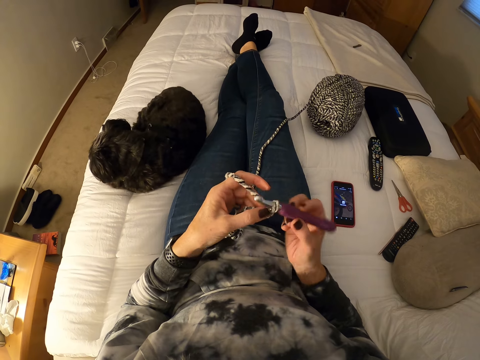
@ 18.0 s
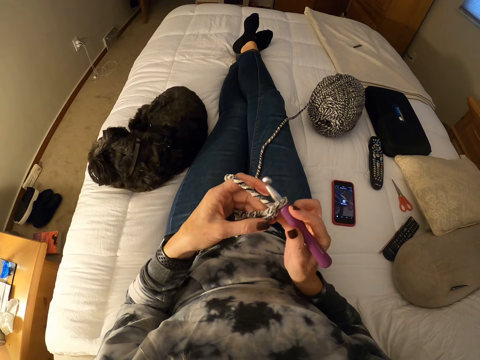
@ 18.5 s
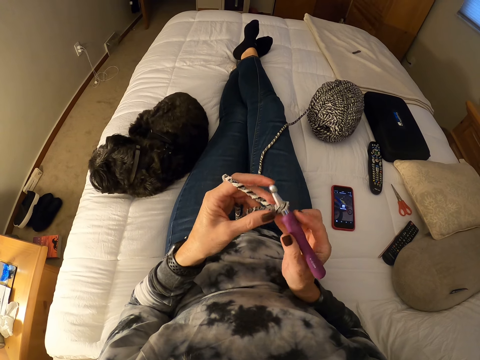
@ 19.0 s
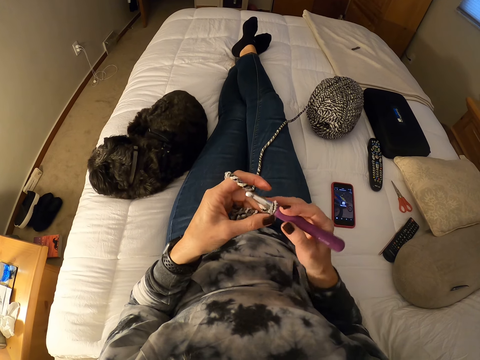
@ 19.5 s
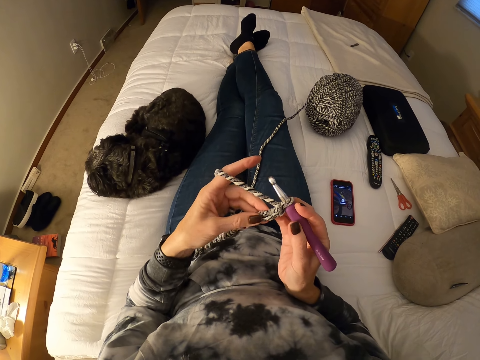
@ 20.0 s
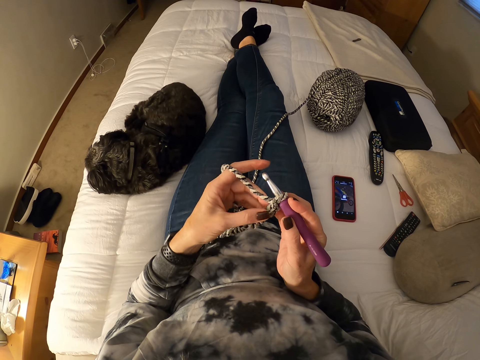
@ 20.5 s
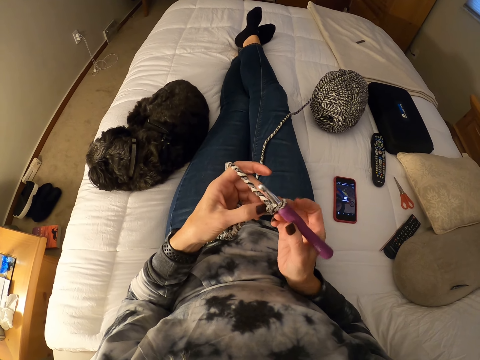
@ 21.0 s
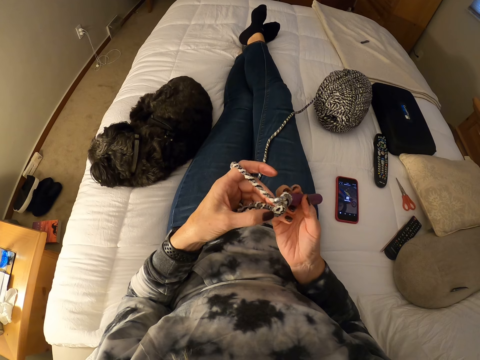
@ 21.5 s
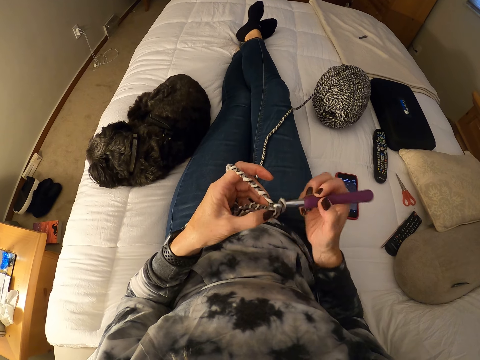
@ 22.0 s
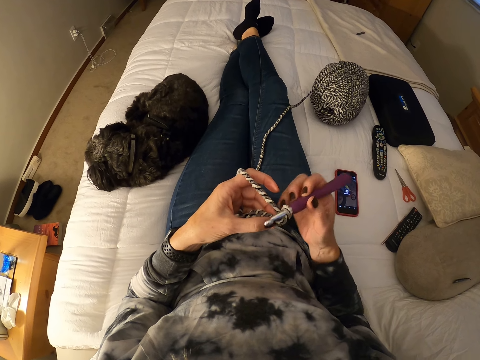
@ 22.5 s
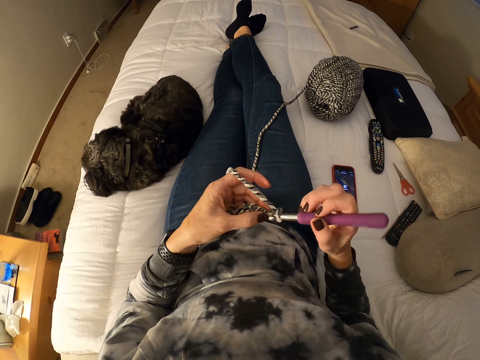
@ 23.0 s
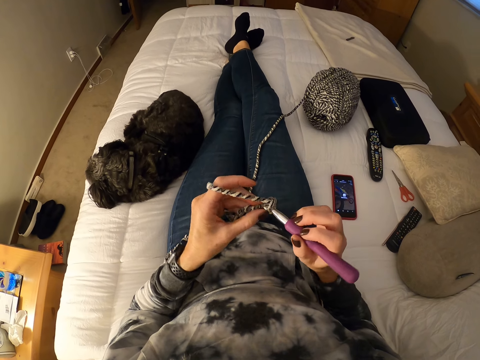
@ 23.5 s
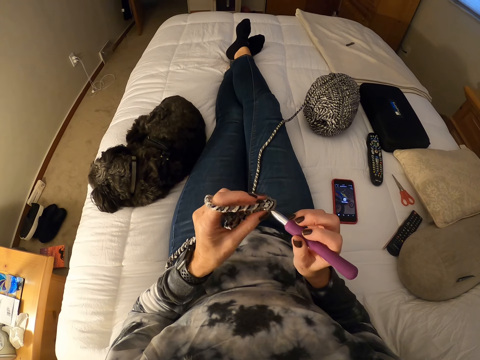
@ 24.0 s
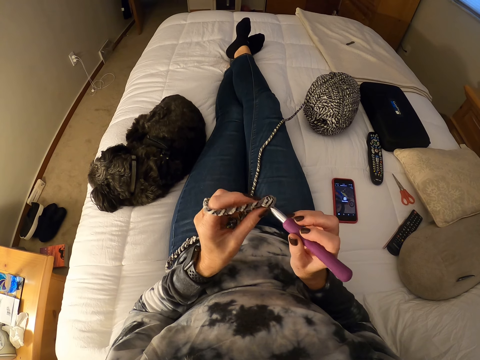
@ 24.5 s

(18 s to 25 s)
The camera wearer touches a fabric.

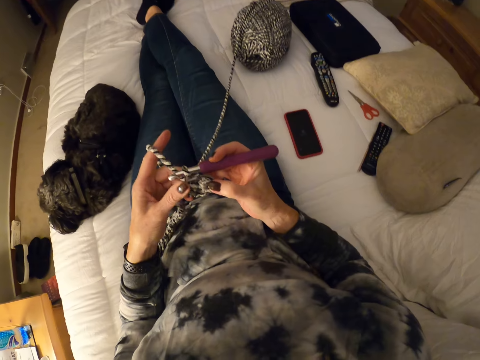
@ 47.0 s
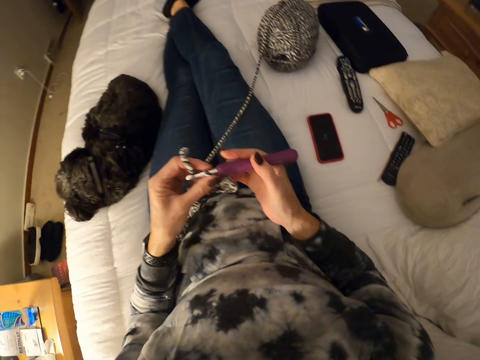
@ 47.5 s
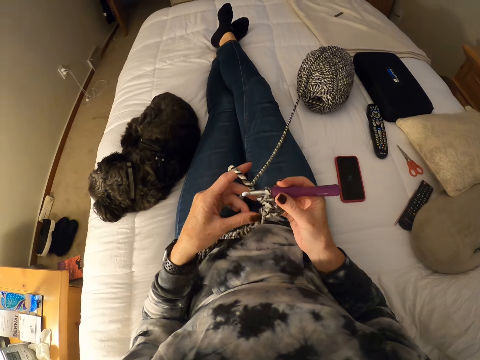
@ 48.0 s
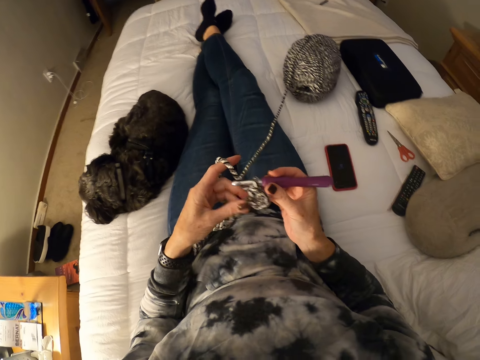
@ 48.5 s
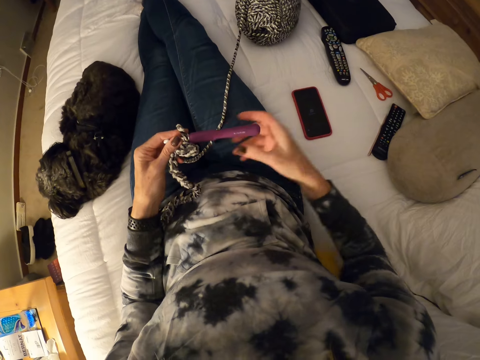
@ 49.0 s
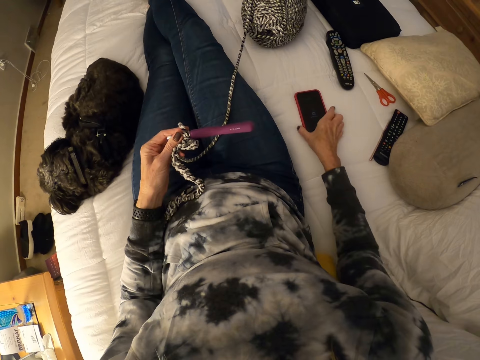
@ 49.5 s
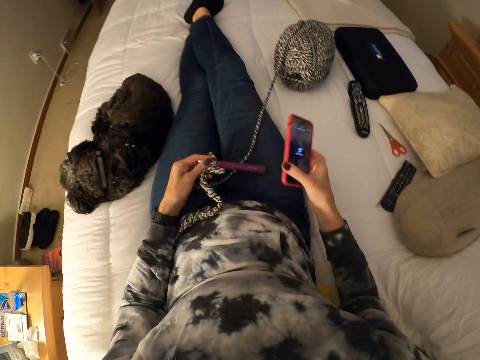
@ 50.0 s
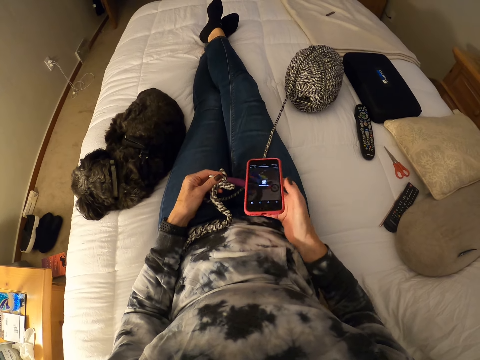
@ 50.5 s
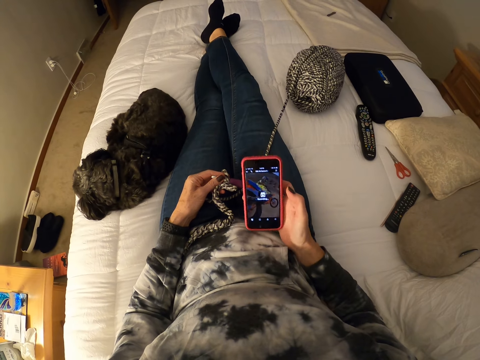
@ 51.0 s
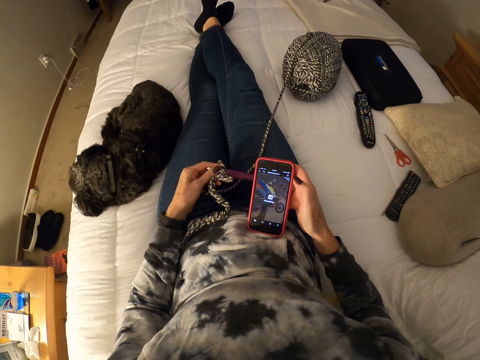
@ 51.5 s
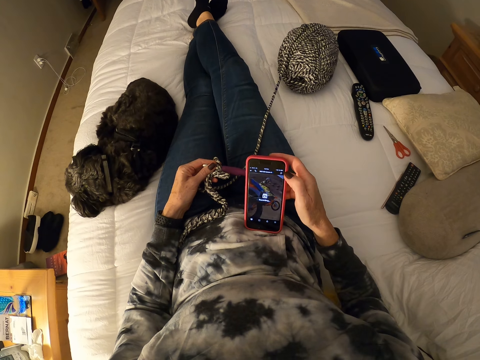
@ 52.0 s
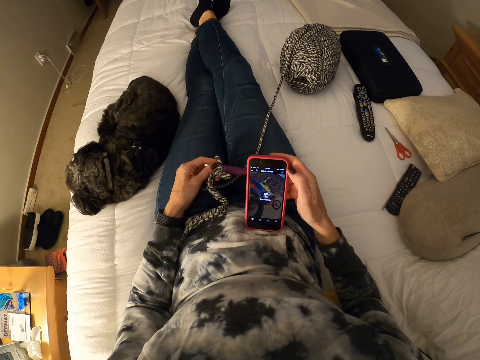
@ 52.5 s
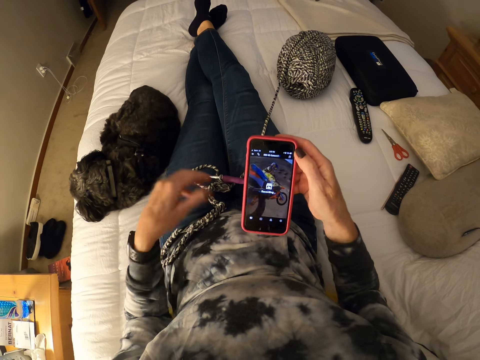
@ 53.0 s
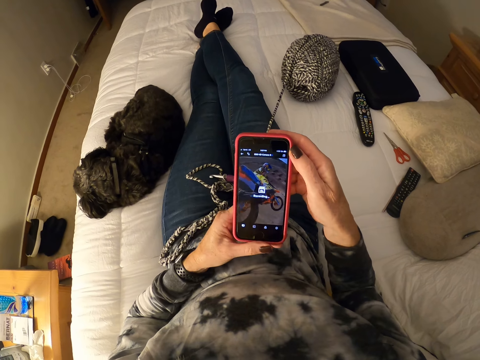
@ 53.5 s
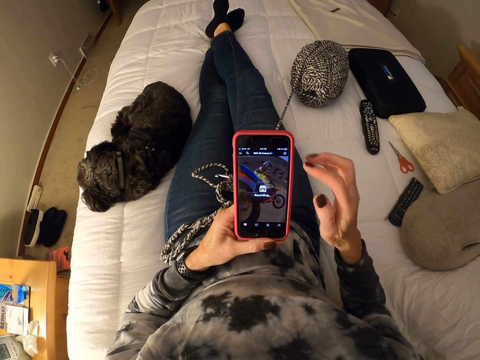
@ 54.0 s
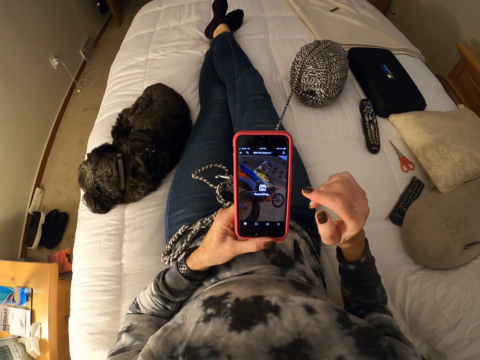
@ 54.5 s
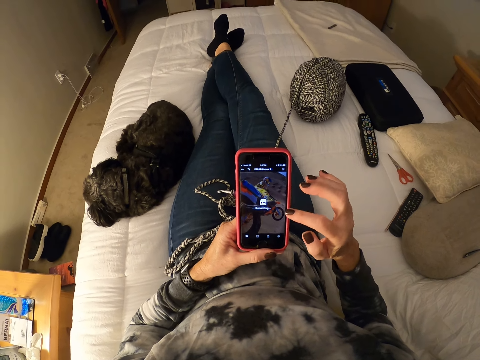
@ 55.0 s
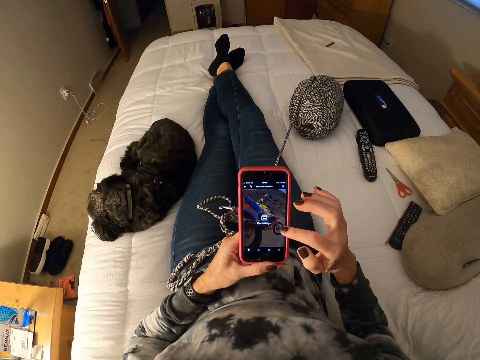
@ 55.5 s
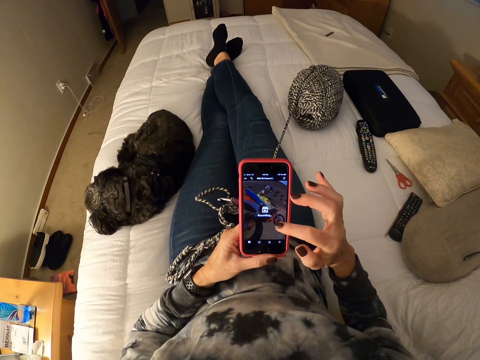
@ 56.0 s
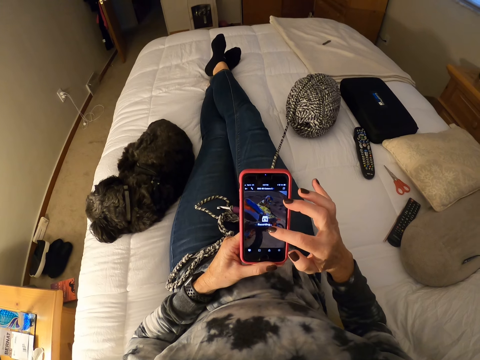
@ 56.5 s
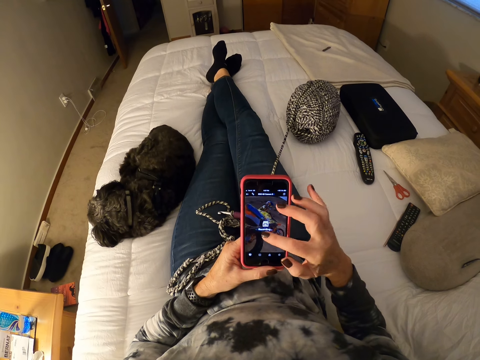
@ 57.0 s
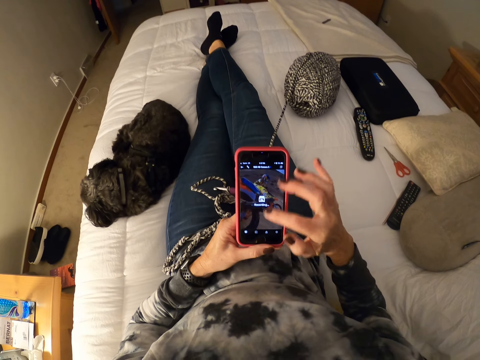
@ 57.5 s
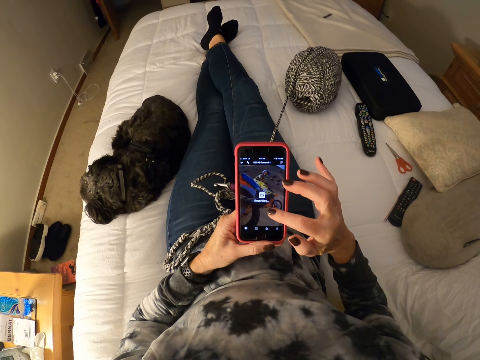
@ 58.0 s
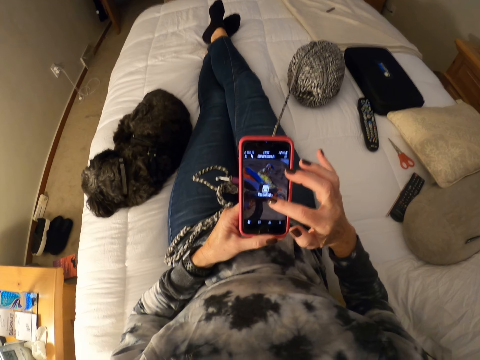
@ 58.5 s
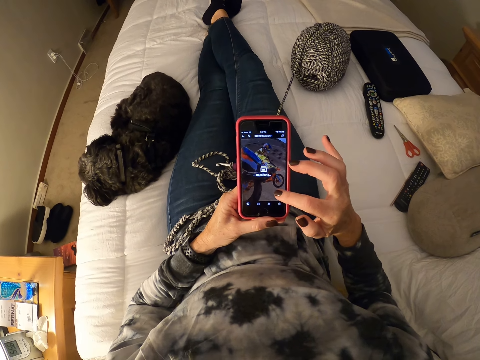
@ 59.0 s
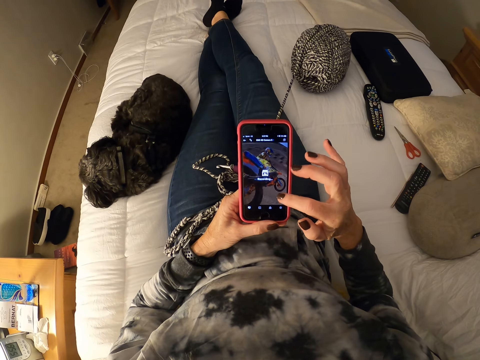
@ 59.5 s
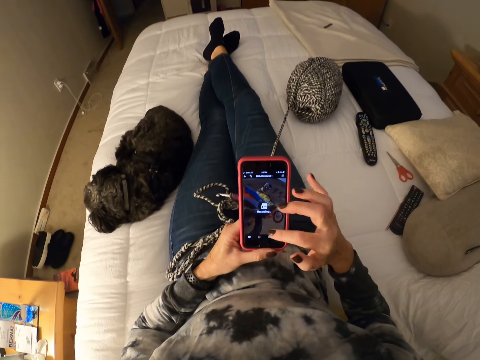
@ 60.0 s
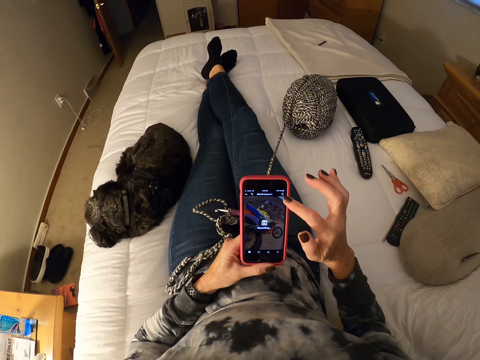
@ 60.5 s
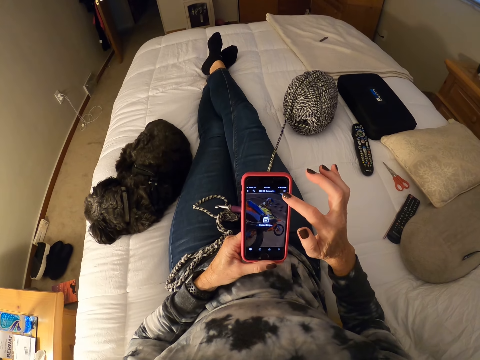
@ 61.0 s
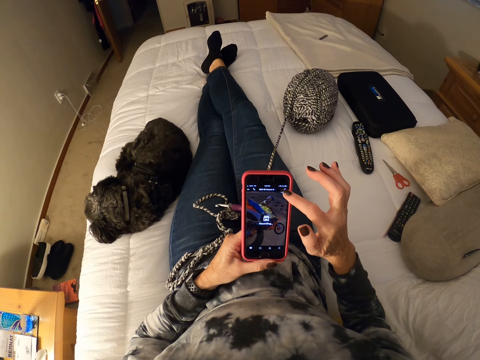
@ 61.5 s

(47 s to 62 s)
The camera wearer touches a fabric. She picks up the phone with her right hand. She drops the crochet hook with yarn with her left hand. She puts the fabric on a lap. She holds the phone with both hands and scrolls through the phone.
